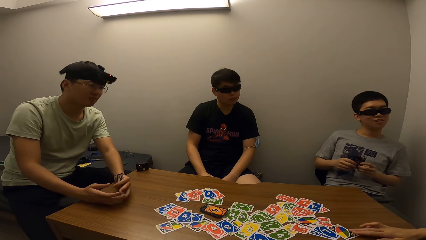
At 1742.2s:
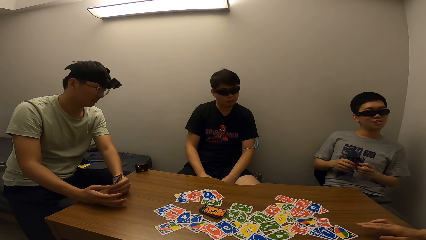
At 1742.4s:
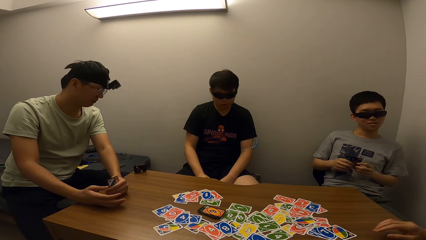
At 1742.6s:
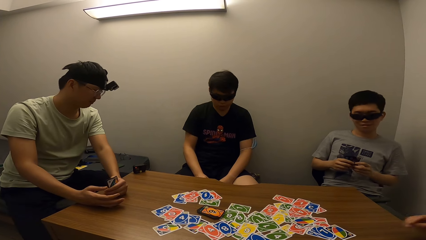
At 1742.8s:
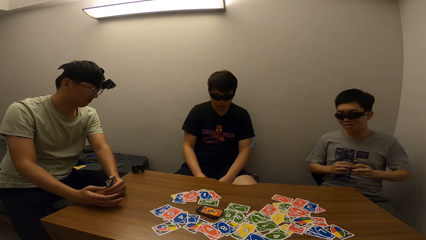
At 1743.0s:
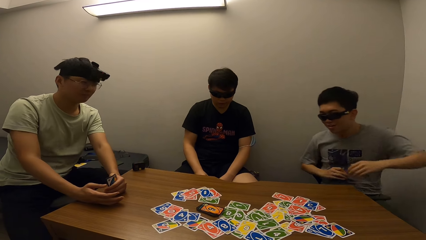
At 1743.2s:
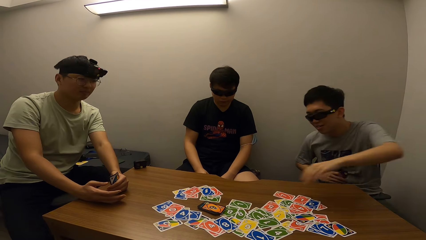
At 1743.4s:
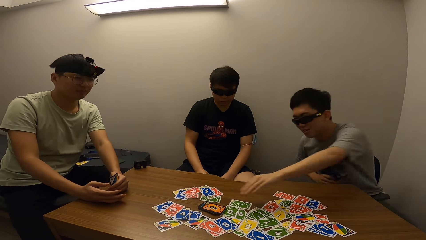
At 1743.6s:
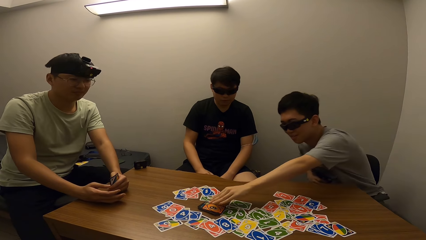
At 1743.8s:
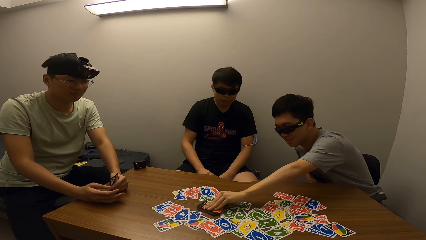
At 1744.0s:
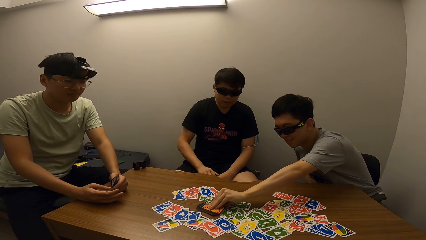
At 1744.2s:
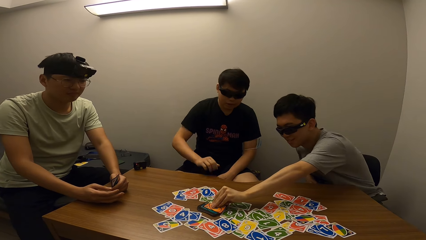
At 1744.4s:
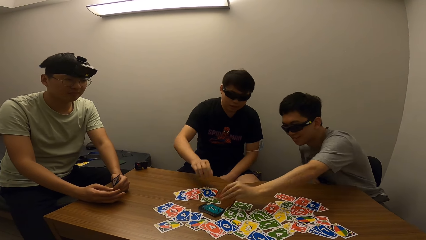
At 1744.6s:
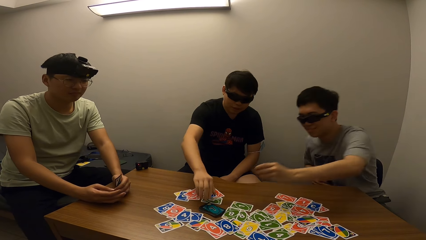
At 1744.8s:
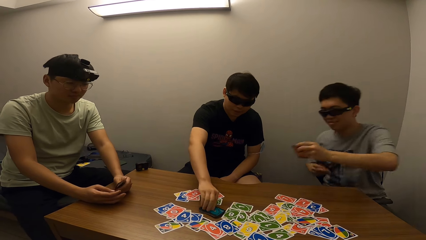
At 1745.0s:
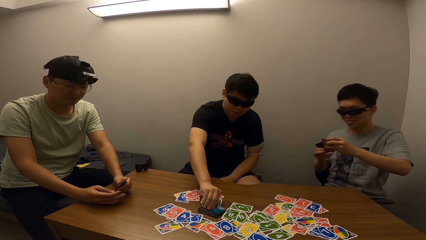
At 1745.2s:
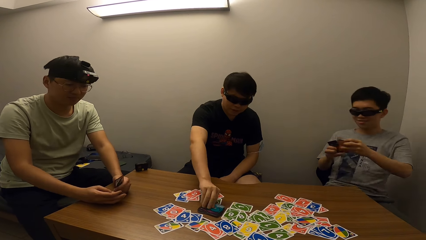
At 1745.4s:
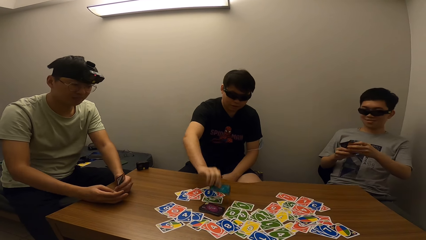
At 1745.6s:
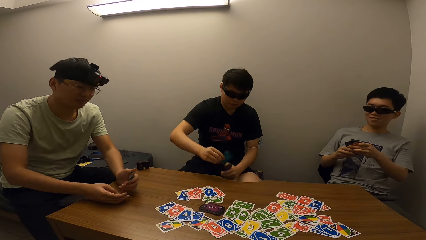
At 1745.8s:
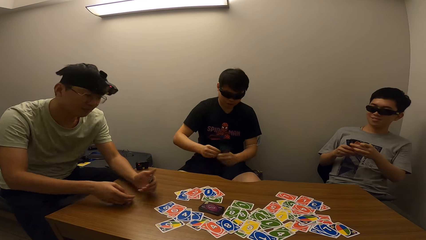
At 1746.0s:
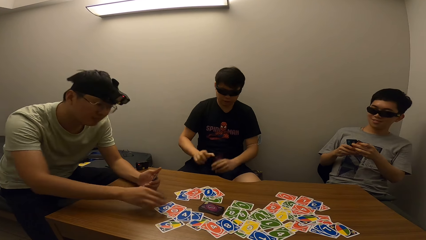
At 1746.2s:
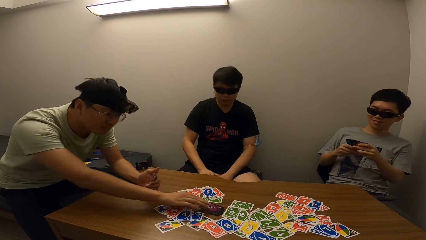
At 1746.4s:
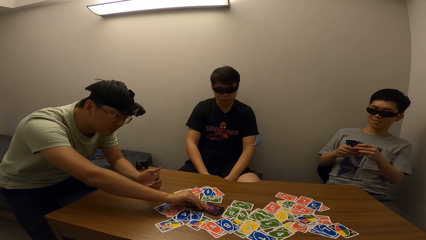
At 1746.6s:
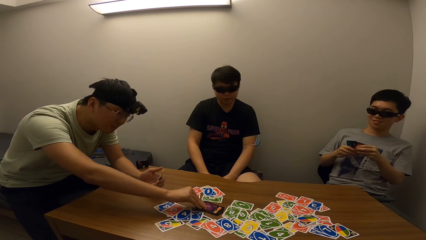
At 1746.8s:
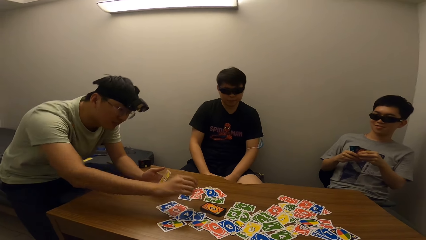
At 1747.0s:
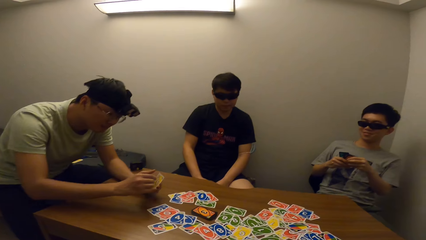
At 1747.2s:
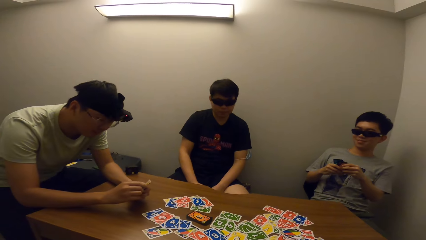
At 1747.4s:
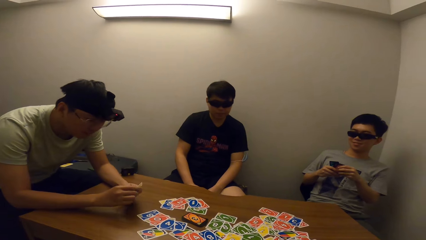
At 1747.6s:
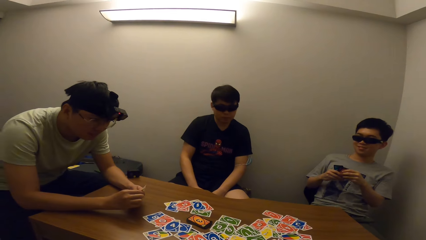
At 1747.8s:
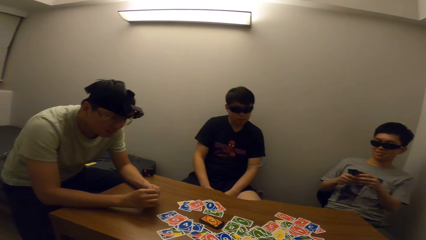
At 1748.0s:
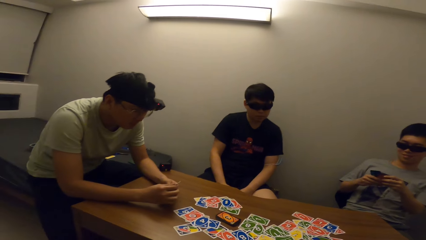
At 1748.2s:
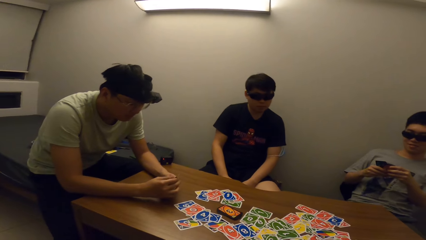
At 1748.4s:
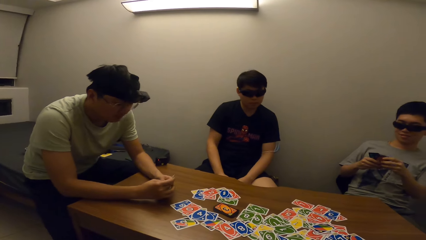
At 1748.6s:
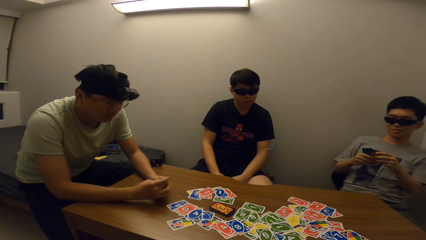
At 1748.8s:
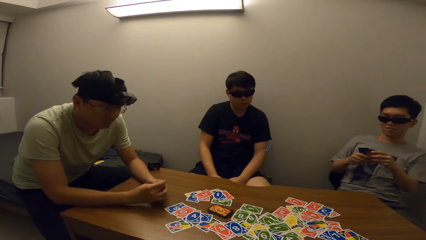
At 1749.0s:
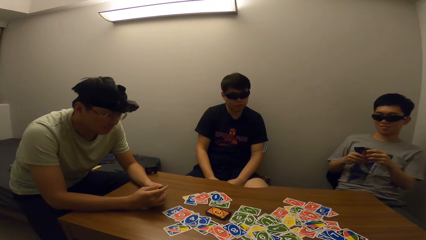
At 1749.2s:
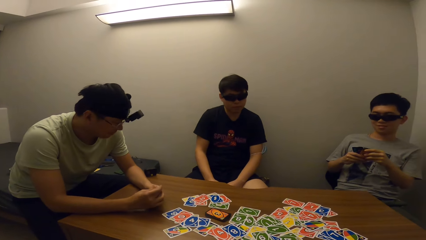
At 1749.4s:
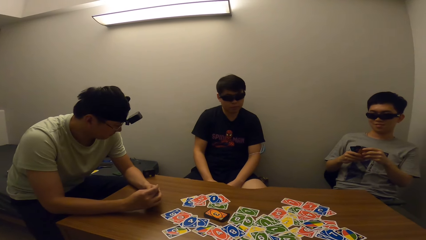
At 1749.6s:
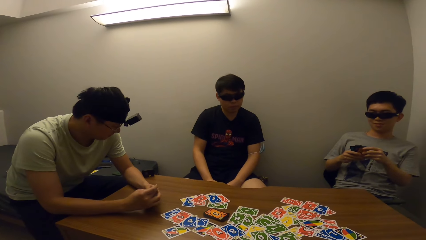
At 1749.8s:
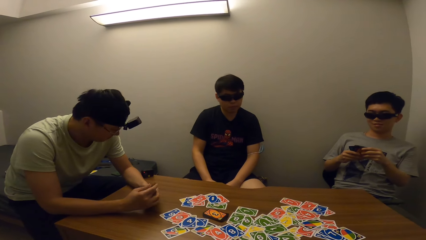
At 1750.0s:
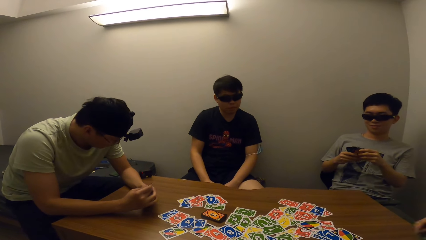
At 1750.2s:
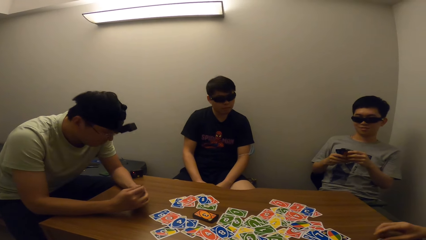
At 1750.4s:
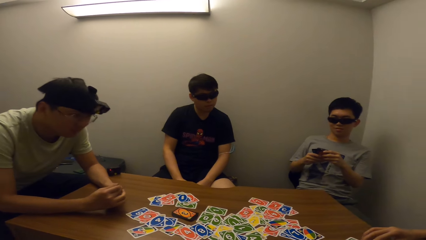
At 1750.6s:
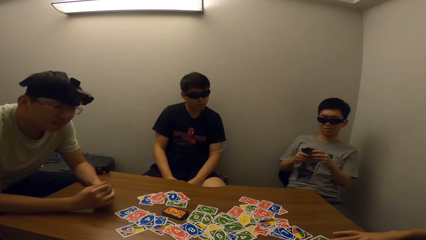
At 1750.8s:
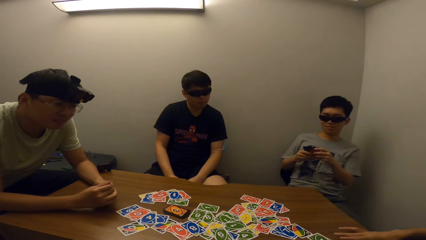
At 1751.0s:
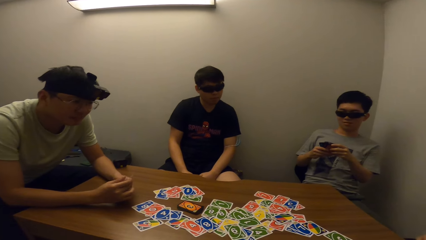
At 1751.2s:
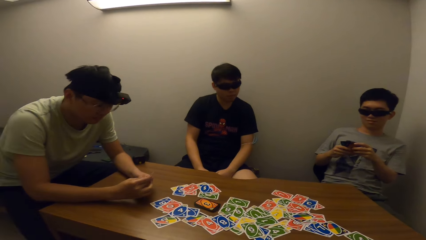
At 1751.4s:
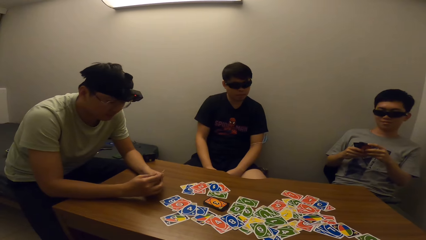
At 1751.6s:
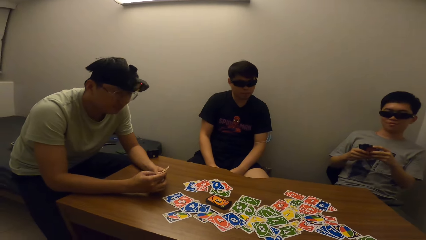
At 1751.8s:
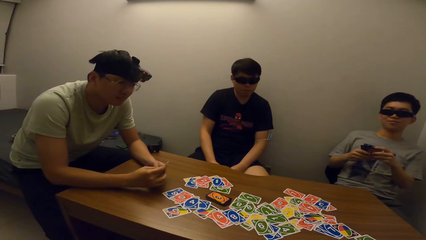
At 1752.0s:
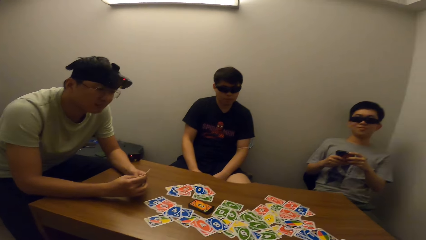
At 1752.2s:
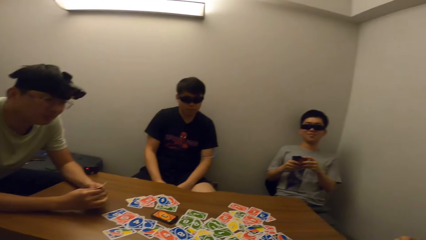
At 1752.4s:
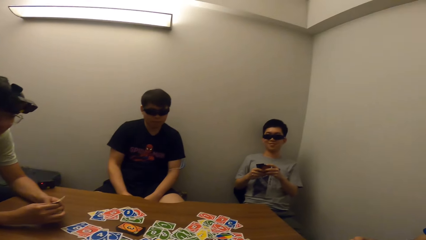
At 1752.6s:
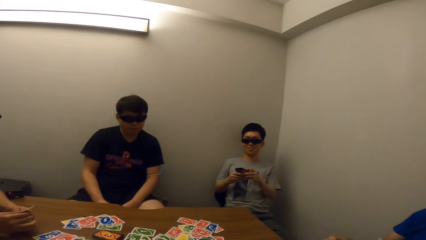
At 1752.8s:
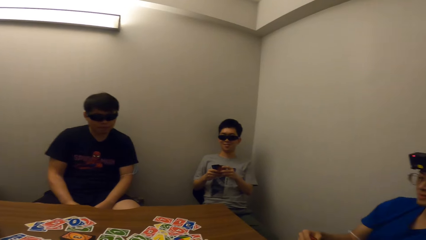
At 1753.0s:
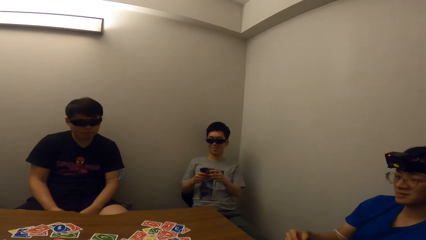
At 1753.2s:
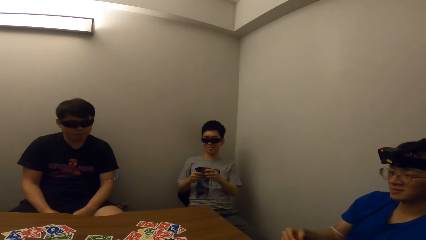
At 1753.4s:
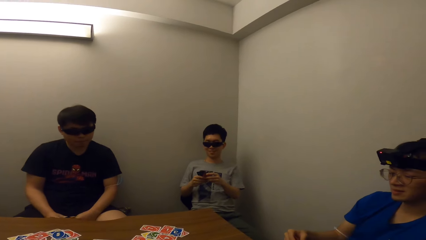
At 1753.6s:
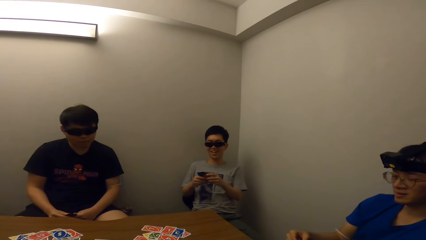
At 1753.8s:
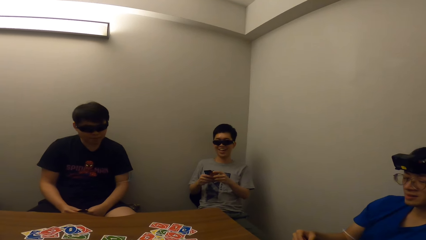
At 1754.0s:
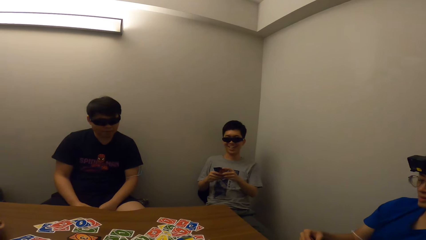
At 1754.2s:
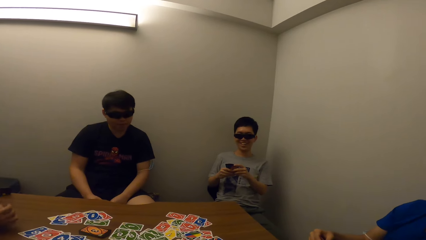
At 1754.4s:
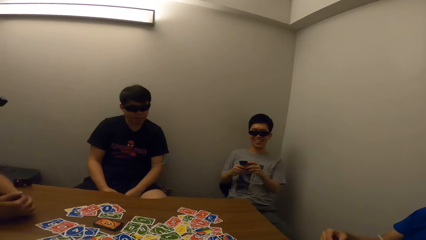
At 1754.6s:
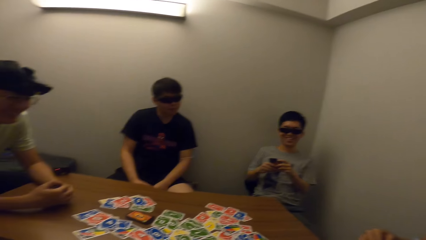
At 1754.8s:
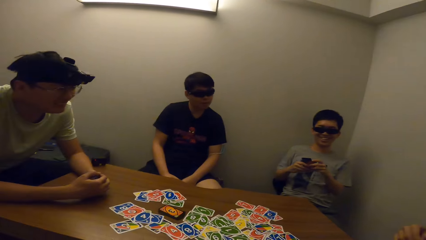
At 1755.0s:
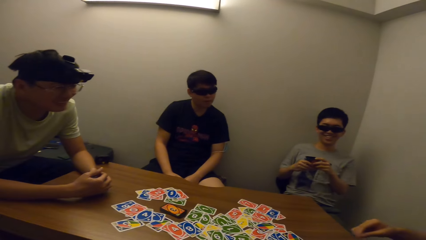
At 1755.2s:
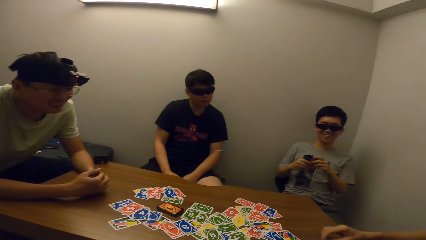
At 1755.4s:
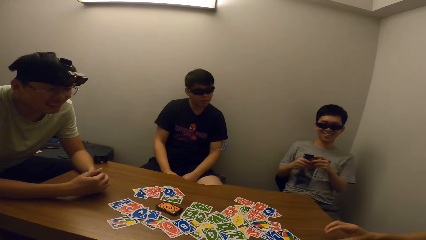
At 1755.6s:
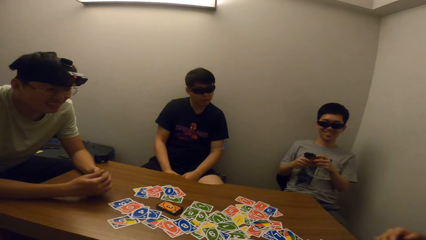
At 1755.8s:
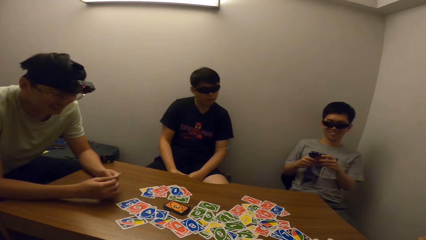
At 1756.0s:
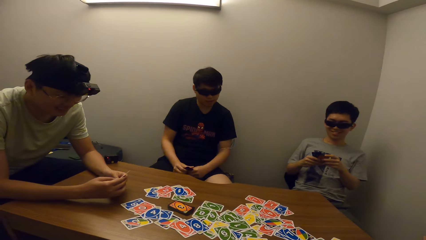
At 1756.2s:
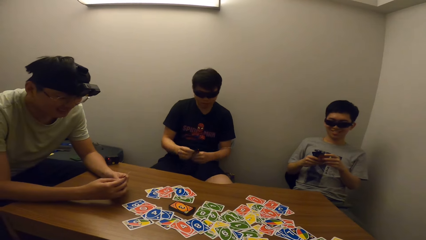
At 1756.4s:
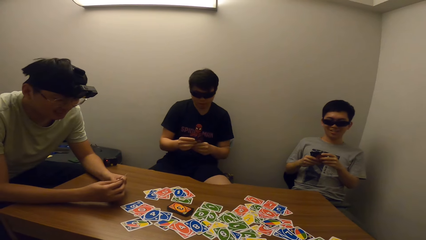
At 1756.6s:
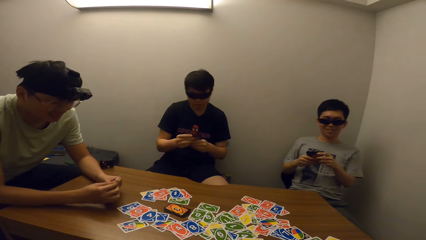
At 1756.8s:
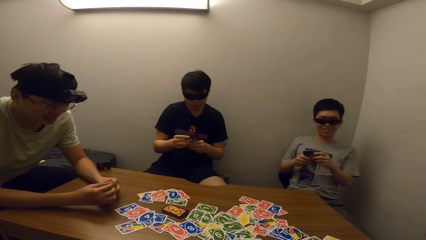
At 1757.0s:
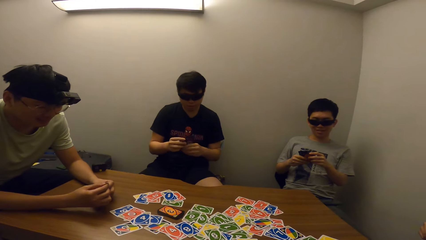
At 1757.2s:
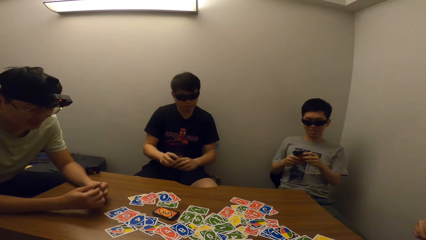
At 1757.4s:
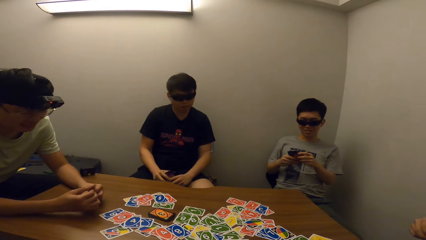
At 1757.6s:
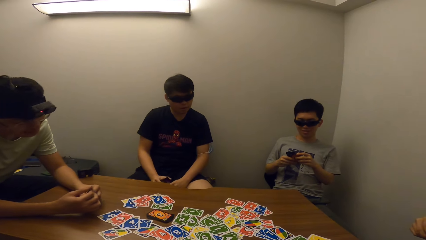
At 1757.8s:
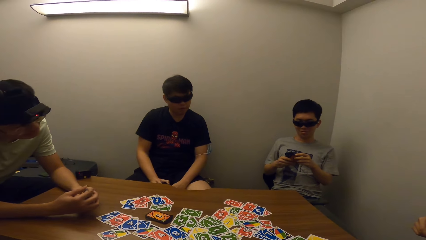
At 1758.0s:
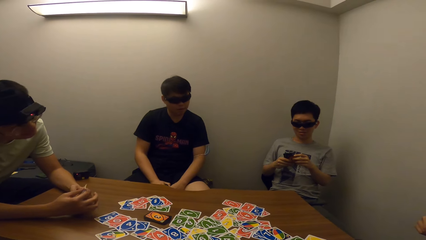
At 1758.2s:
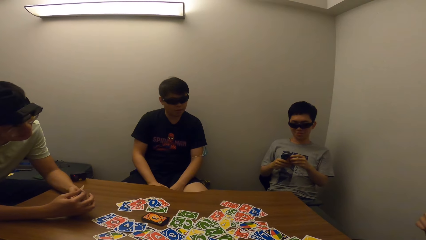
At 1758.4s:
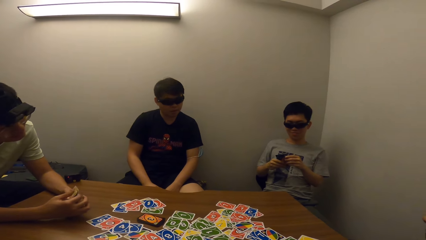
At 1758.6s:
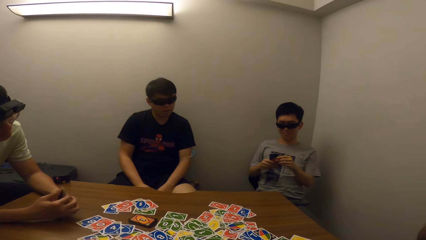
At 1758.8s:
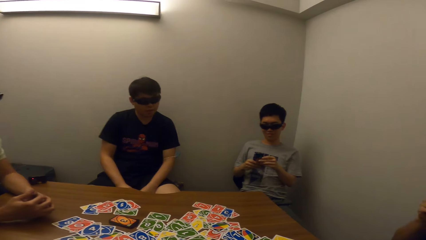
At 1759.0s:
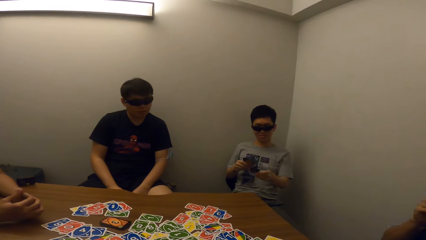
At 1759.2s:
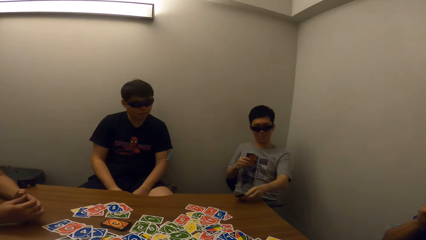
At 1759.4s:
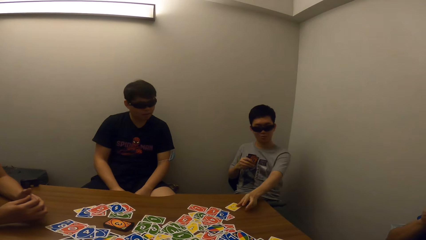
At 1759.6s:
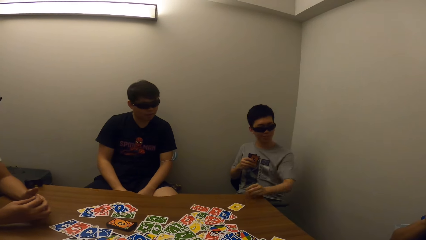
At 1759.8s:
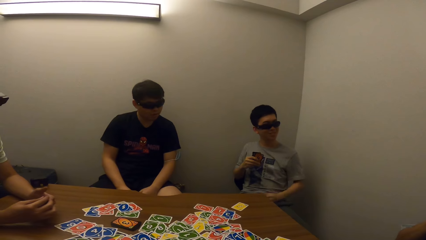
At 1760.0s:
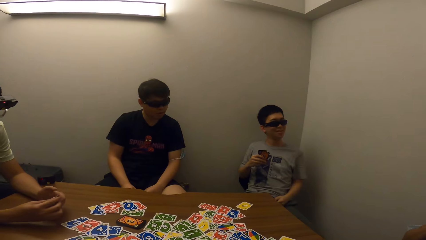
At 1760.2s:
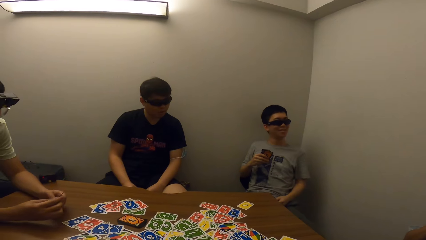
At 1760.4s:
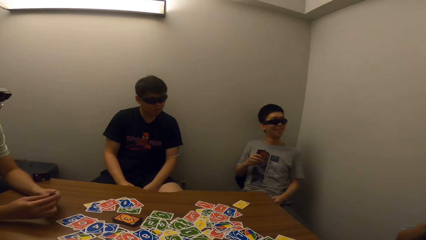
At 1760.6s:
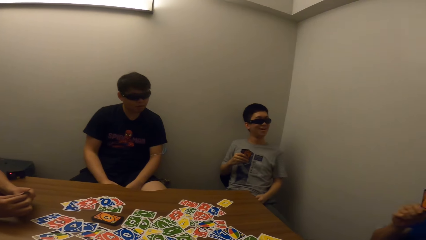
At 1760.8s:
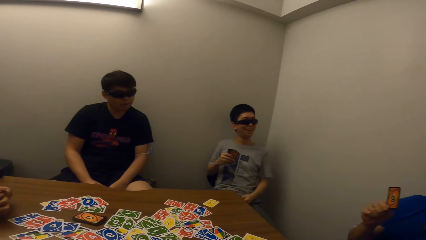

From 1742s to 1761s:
A man points at the cards. Another man picks a card on the table with his left hand. A third man picks a card on the table with his right hand. A fourth man picks a card on the table with his right hand. The first man places a card on the table and interacts with the camera wearer and the other men. The second man laughs. The first man places a card on the table again. The second man talks and drops a card on the table with his left hand.
